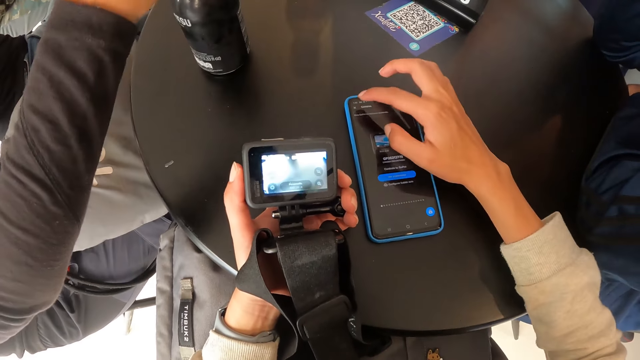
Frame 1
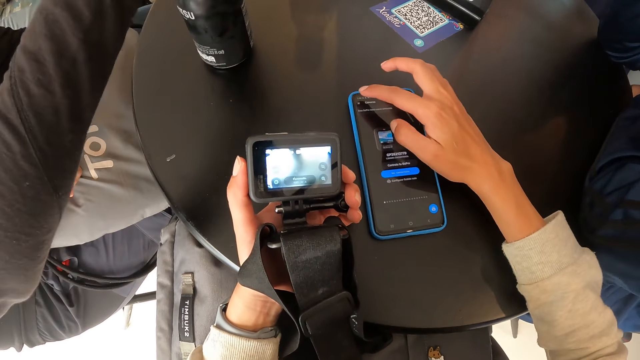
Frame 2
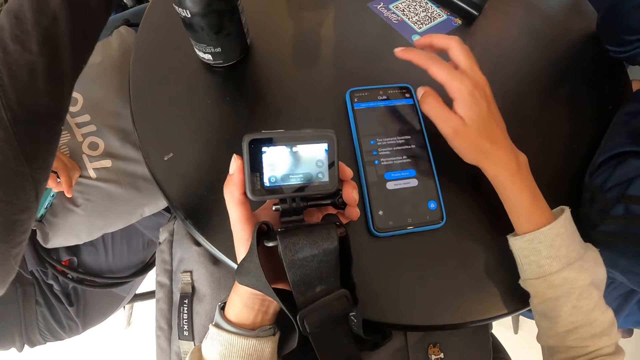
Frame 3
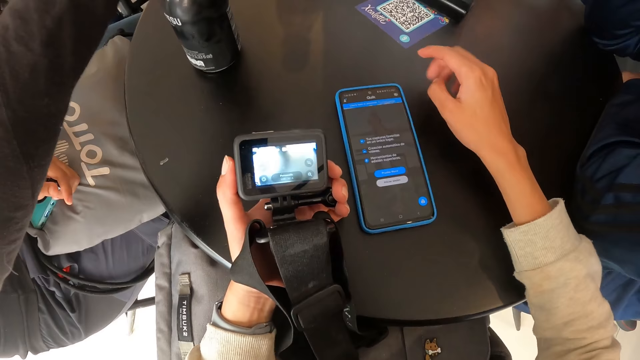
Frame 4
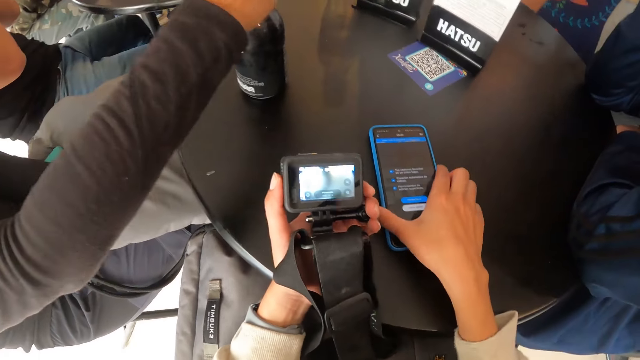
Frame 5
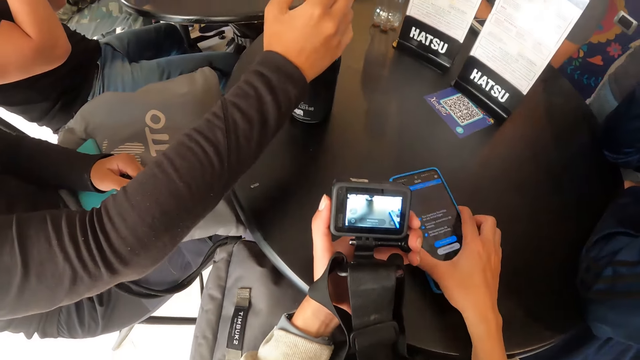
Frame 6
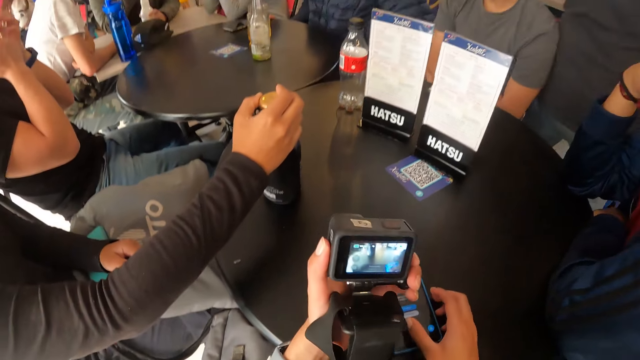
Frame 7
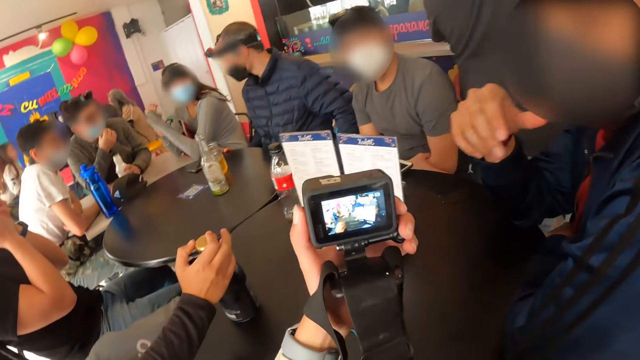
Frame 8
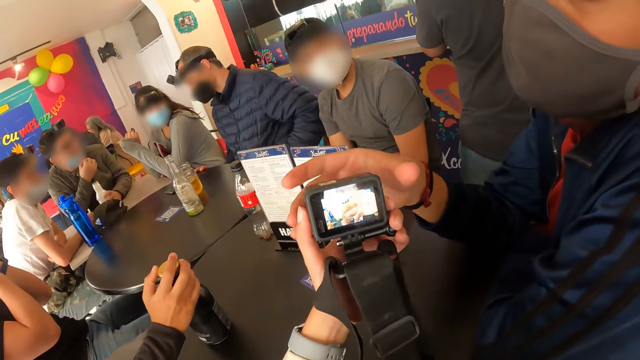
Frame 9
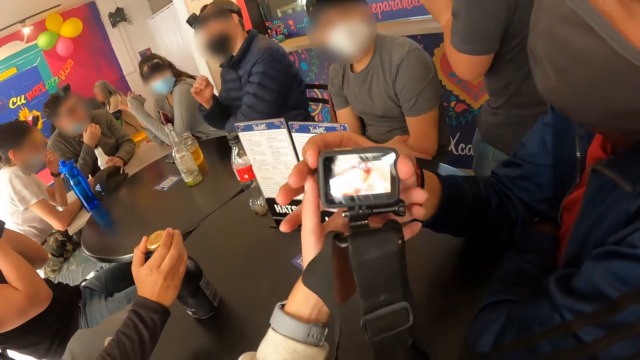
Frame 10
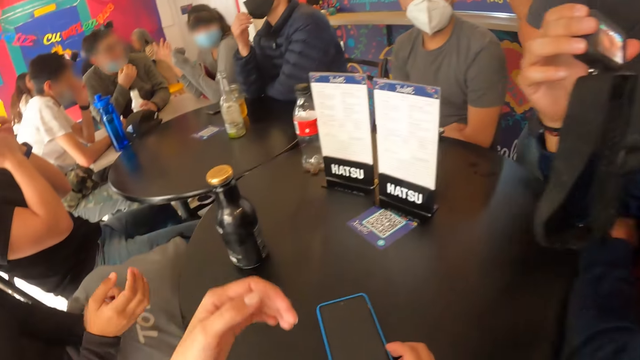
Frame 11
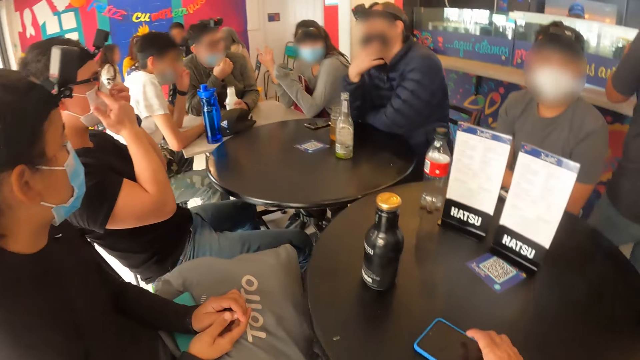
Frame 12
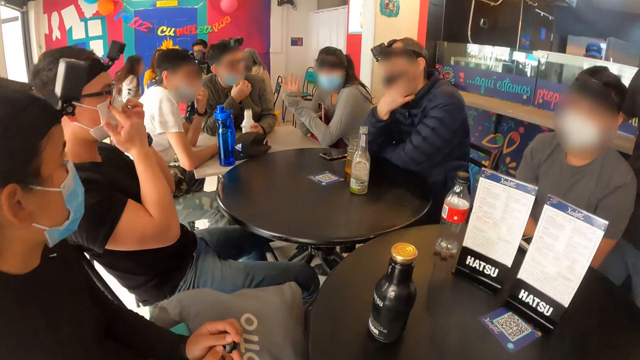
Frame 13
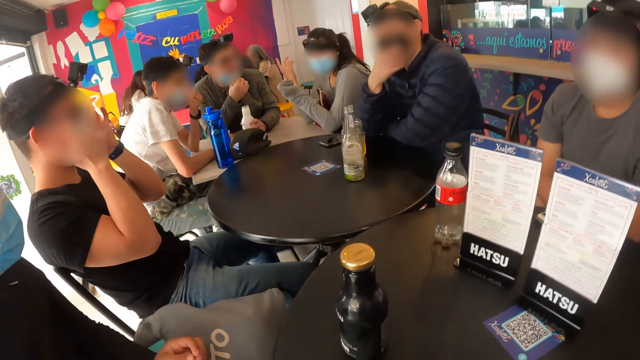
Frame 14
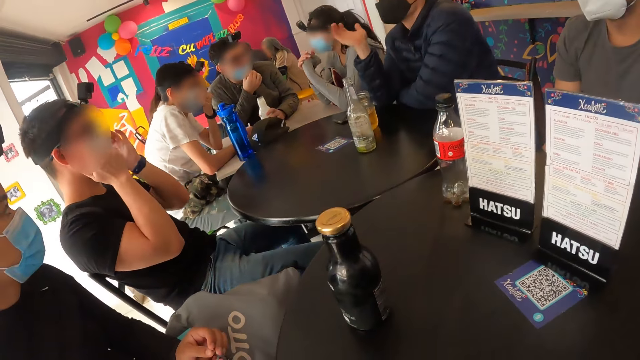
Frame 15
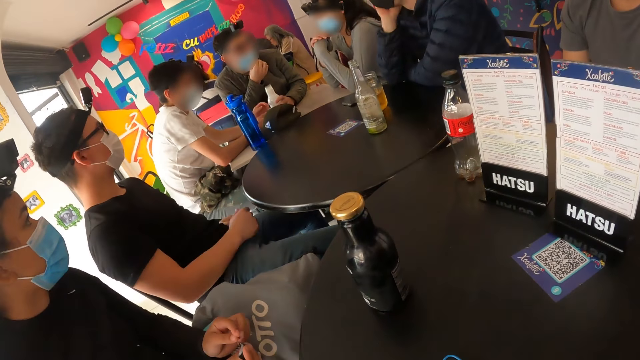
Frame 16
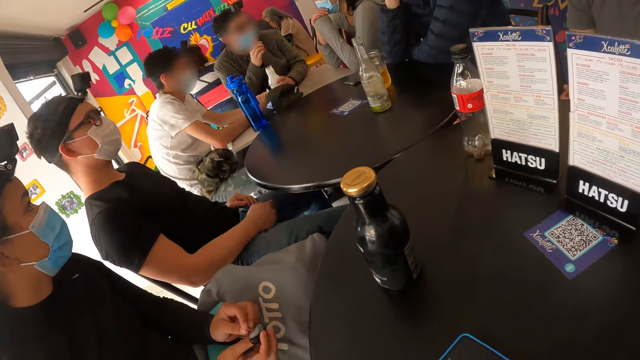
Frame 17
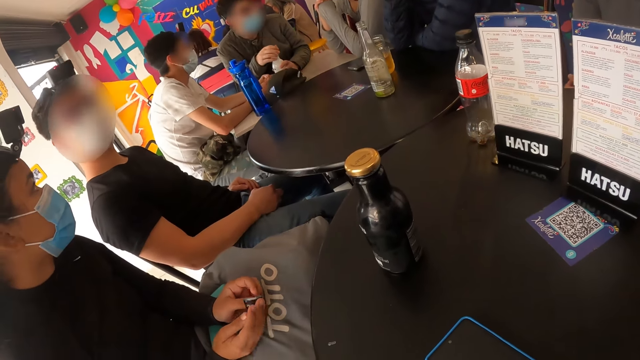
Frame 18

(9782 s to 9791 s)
The woman closes the bottle on the table with the cap in her right hand. The camera wearer moves the mobile phone on the table with her right hand. A man holds a bottle on a table with his left hand. The camera wearer gives the camera to another man with her left hand. She stares around the room.

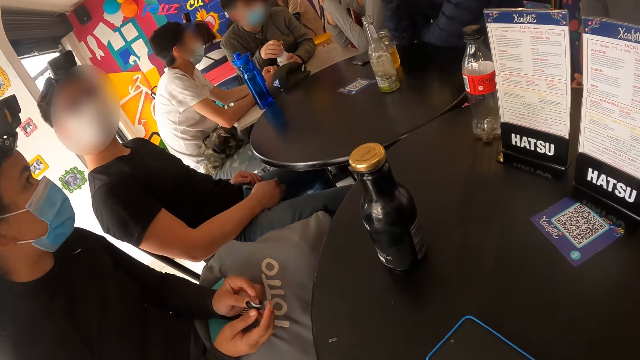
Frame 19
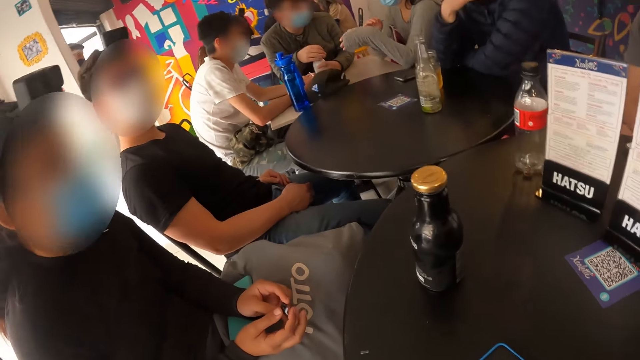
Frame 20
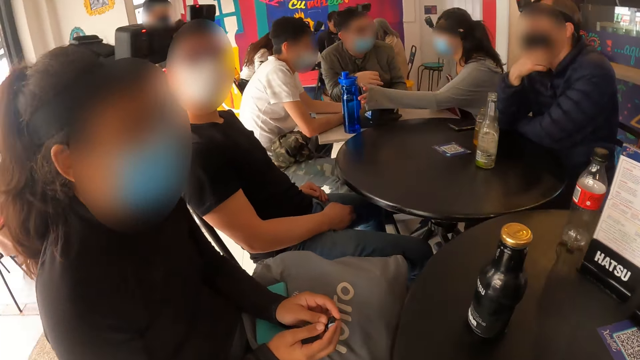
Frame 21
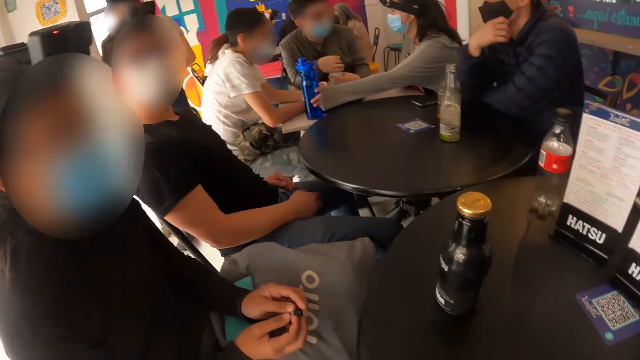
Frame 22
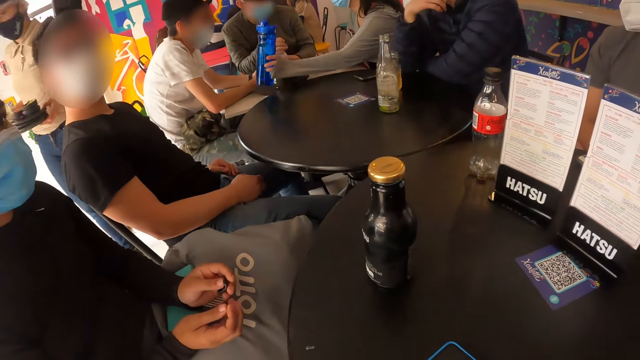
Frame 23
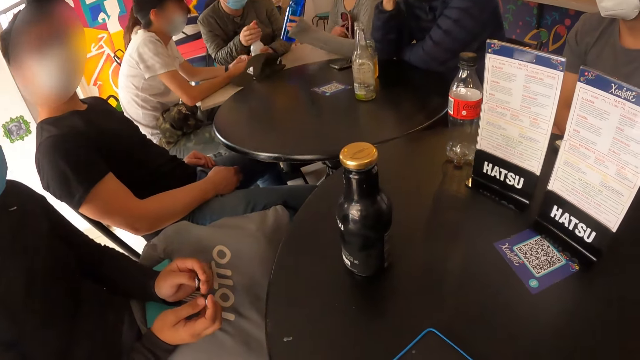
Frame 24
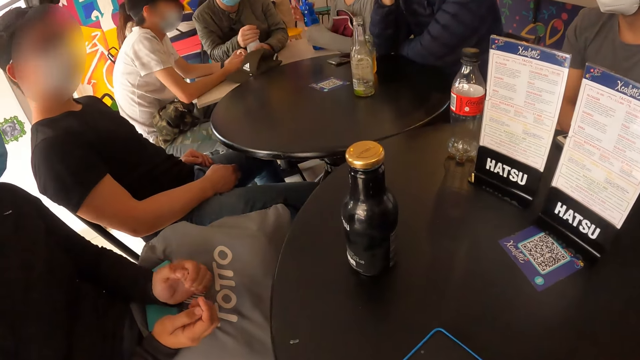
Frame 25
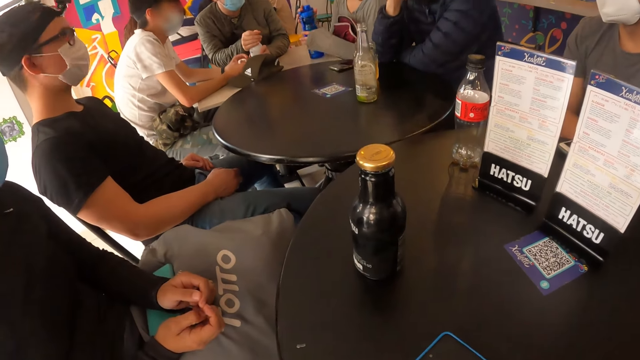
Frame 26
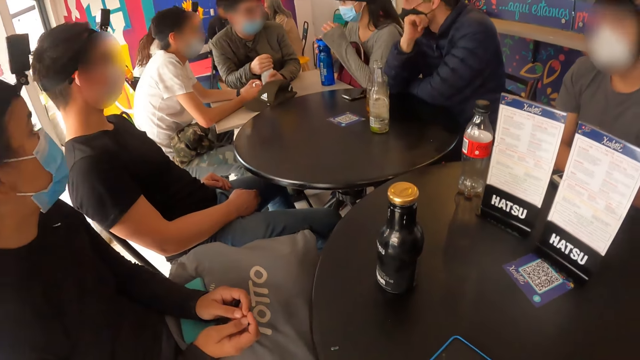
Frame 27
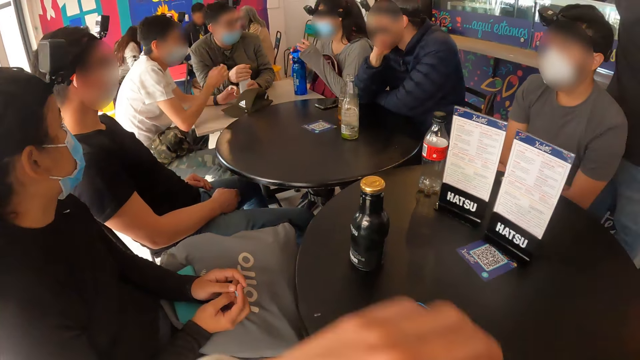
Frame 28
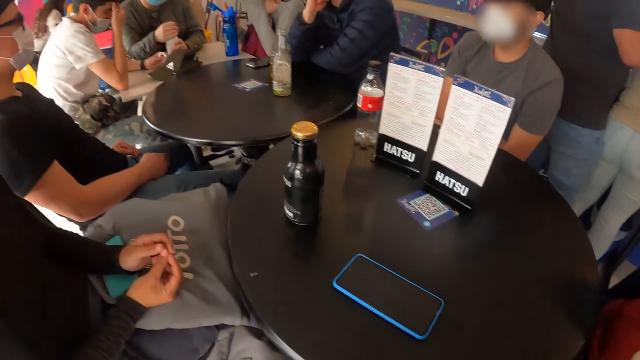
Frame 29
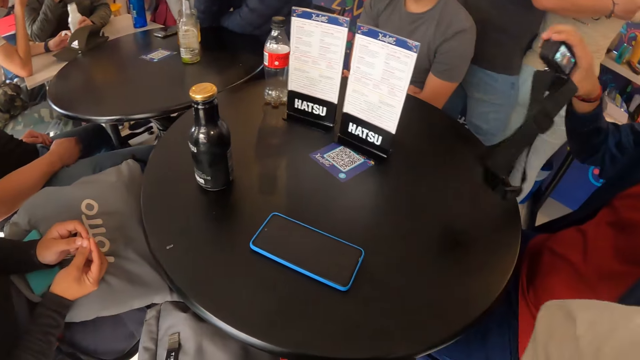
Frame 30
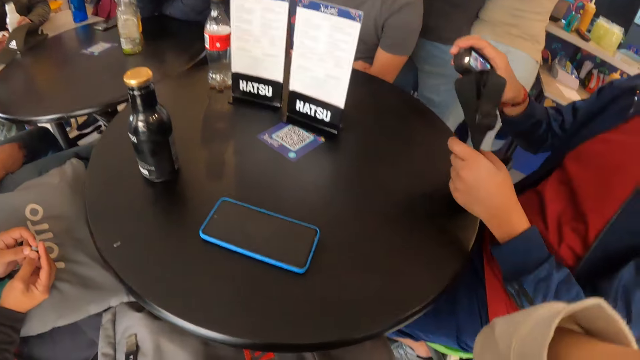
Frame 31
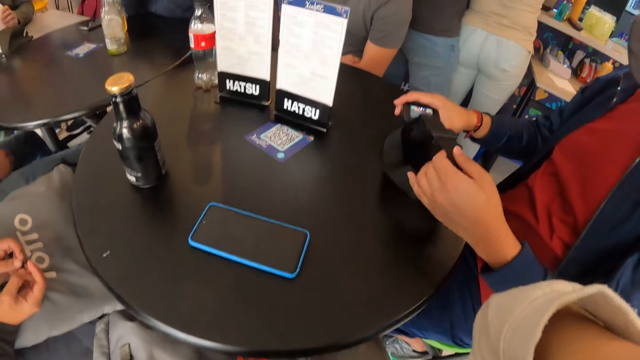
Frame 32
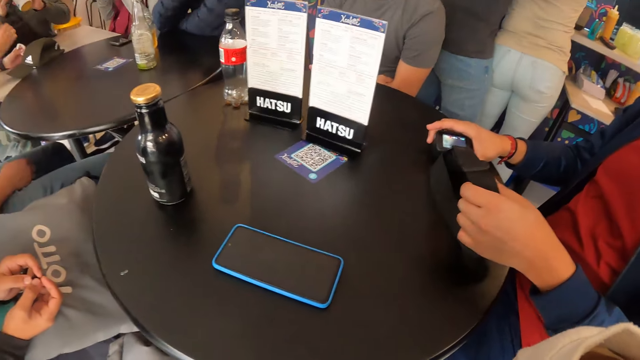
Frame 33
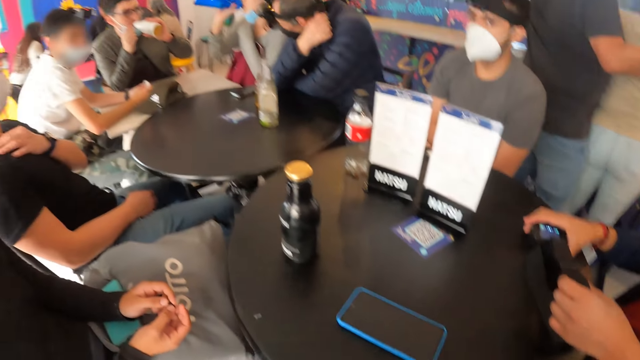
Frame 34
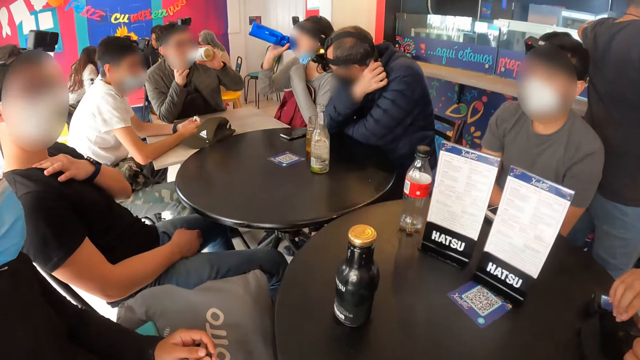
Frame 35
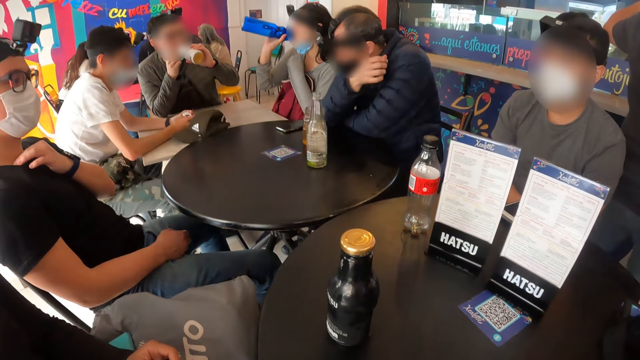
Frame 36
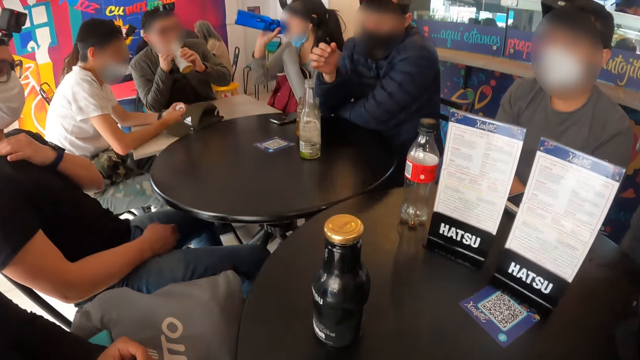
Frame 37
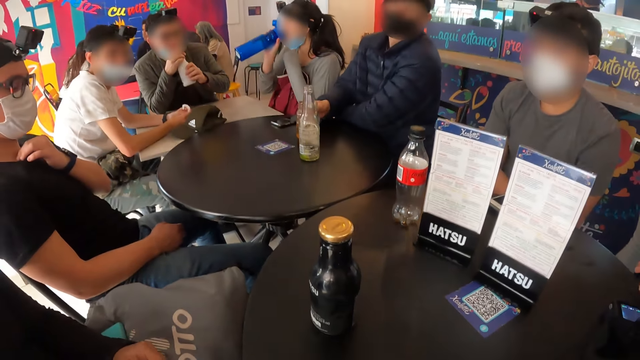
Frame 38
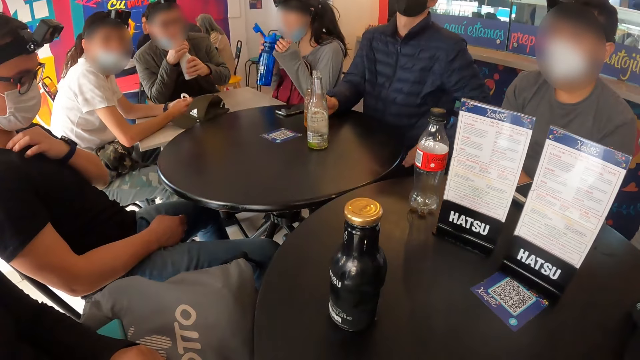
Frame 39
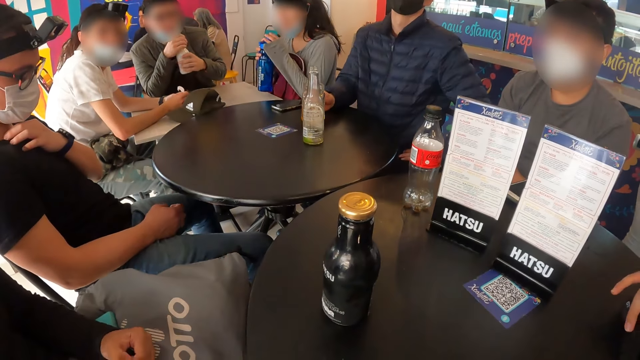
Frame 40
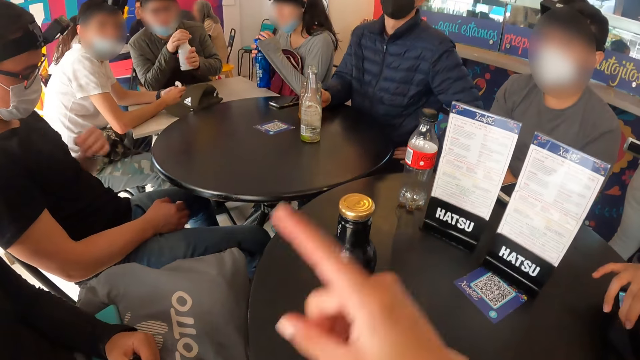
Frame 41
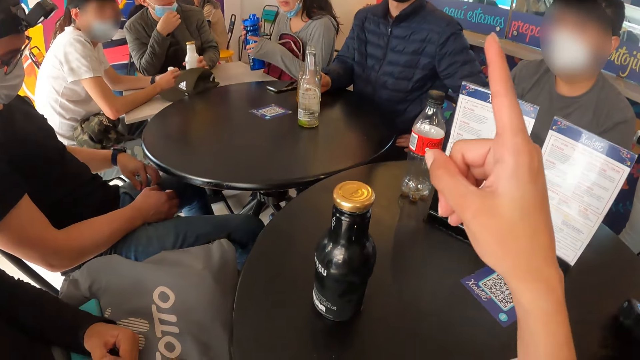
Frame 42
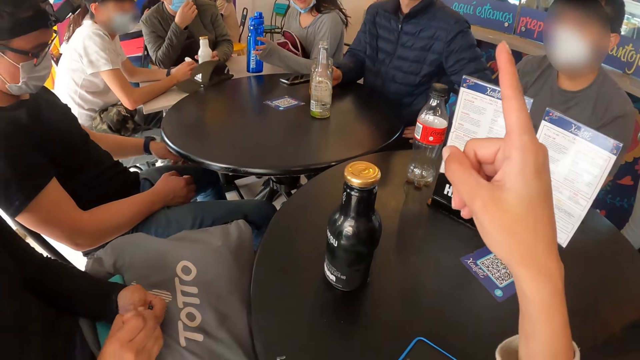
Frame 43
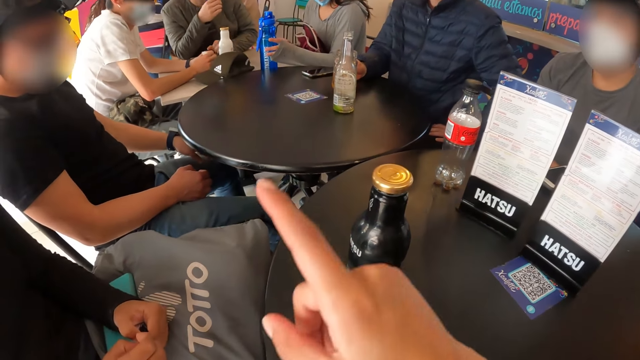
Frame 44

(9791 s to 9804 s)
A woman picks up a bottle from the table with her left hand. The woman opens the bottle on the table with both hands. A man drops the camera on the table with both hands. The woman lifts the bottle up with her left hand. Another man lifts a bottle from the table with his left hand. The other man drinks from the bottle in his left hand. The woman drinks from the bottle in her right hand. The camera wearer makes gestures. They interact with a group of people. The woman drops the bottle on the table with her left hand. The other man drops the bottle on the table with his left hand.
